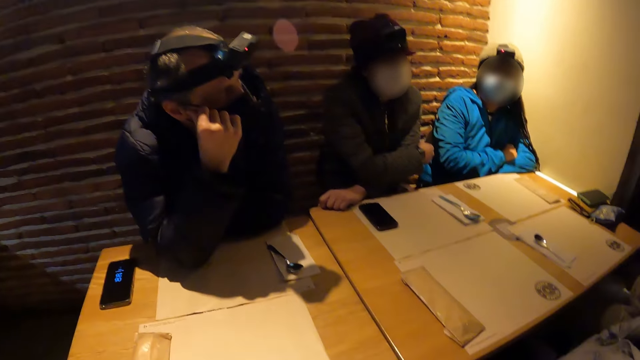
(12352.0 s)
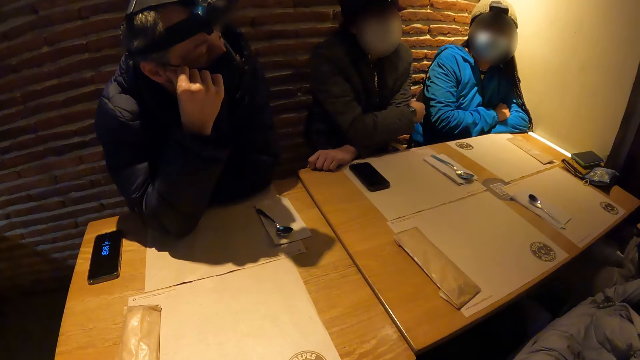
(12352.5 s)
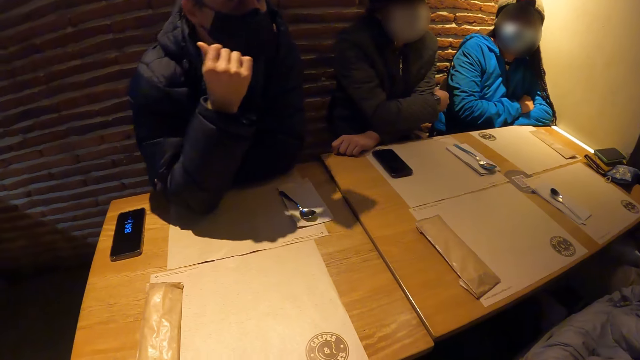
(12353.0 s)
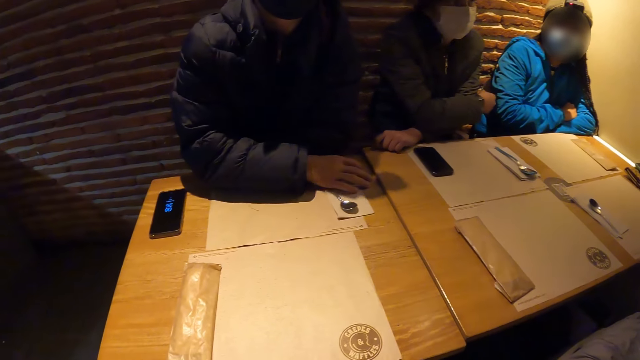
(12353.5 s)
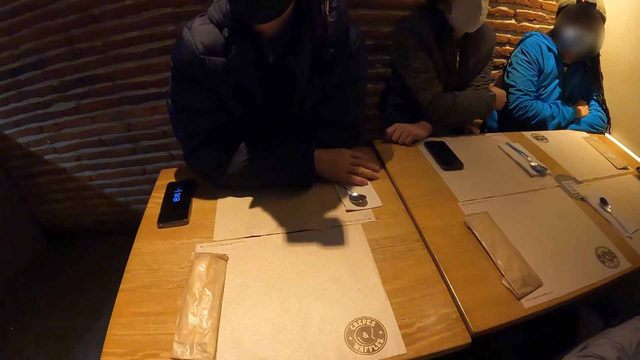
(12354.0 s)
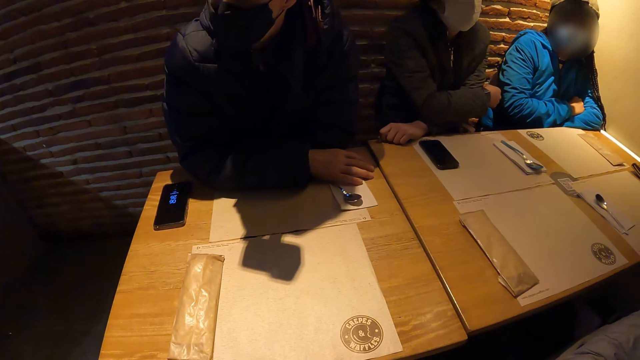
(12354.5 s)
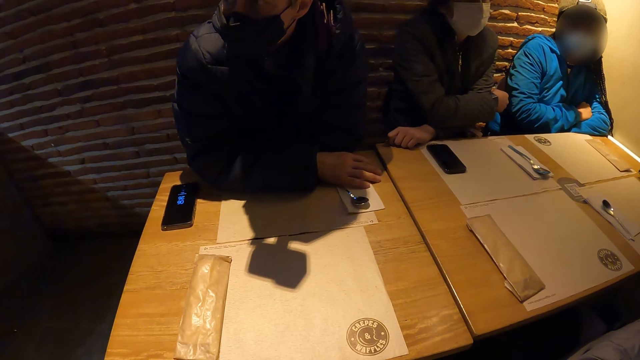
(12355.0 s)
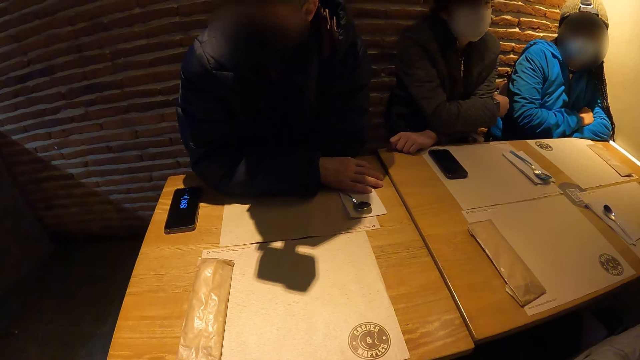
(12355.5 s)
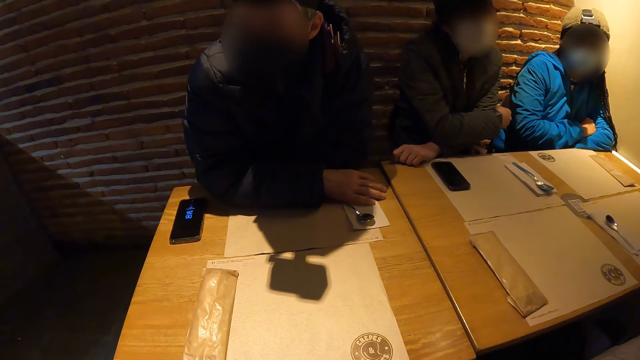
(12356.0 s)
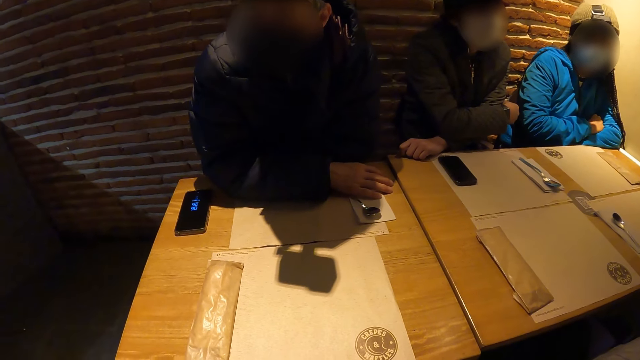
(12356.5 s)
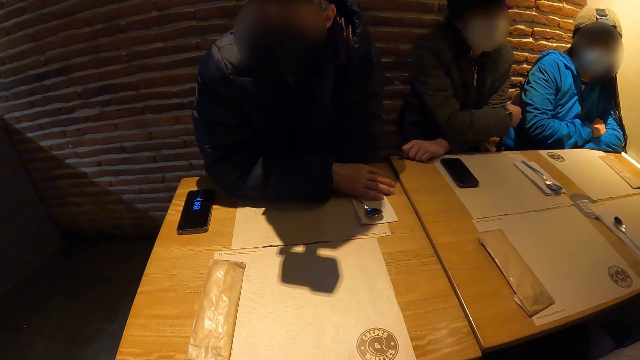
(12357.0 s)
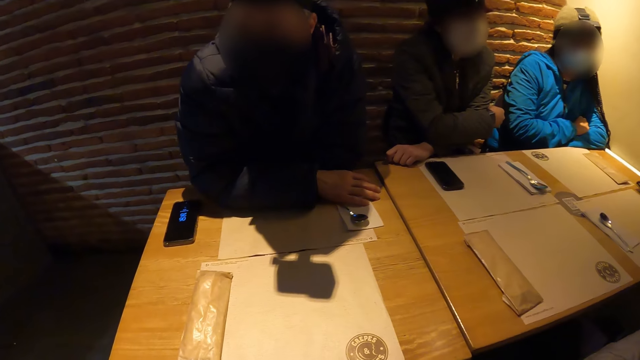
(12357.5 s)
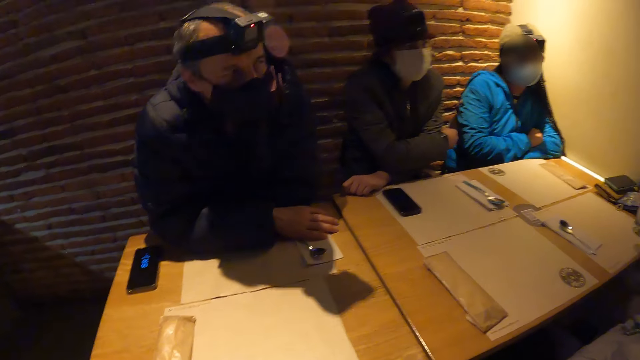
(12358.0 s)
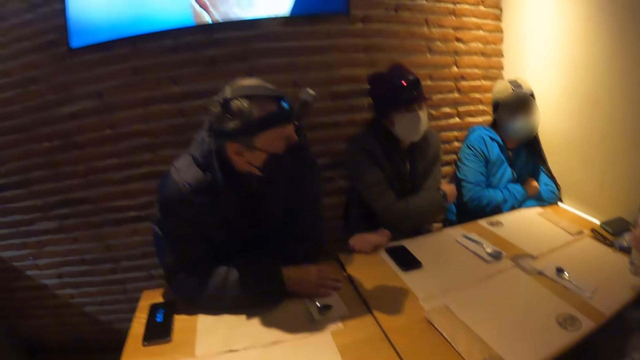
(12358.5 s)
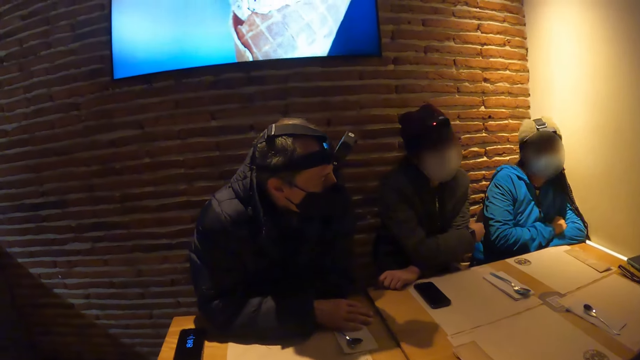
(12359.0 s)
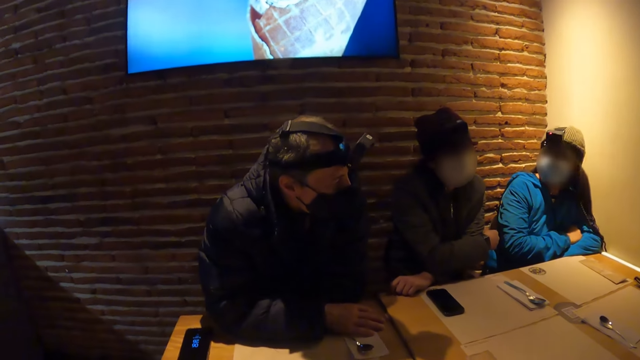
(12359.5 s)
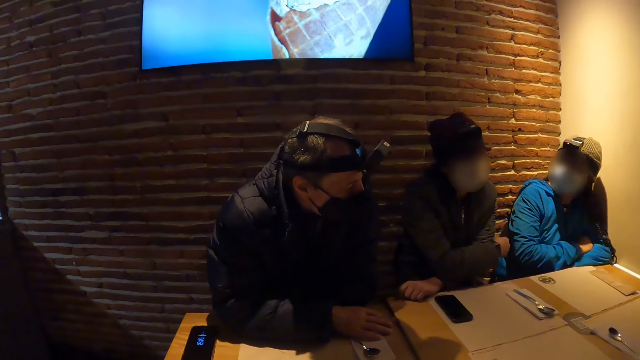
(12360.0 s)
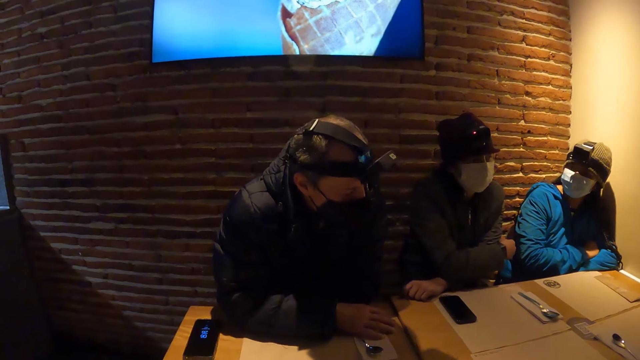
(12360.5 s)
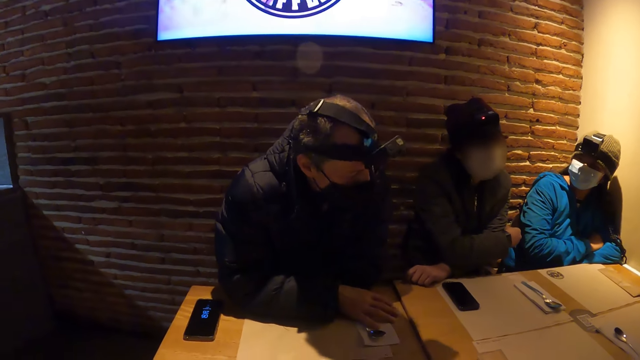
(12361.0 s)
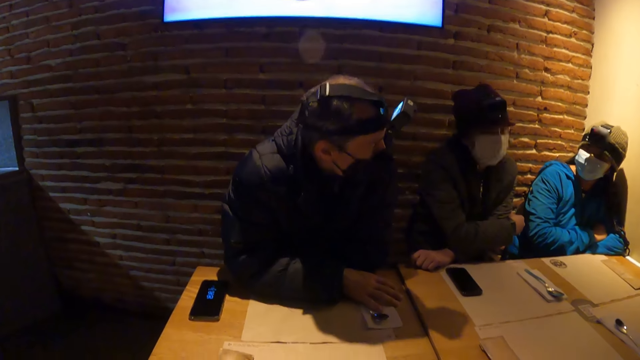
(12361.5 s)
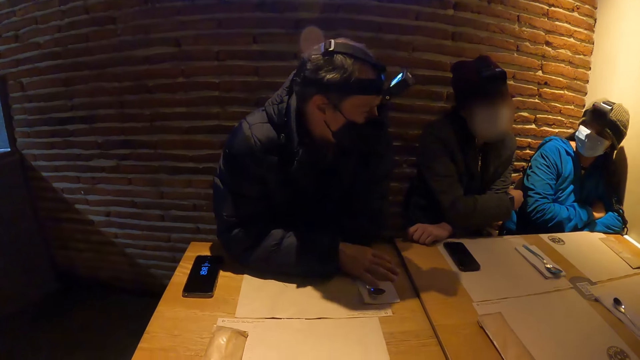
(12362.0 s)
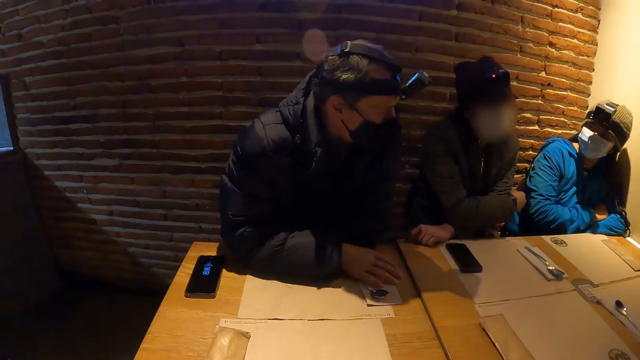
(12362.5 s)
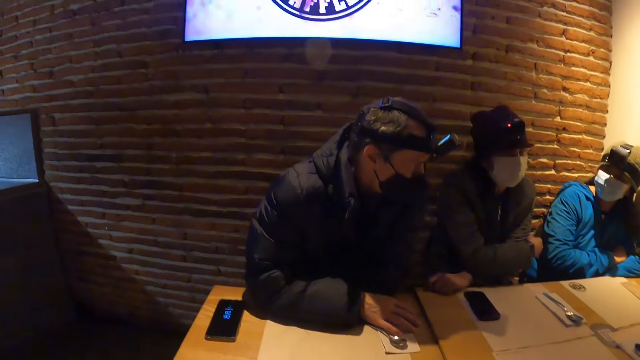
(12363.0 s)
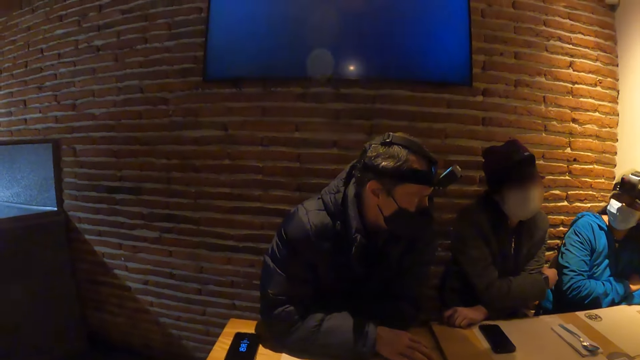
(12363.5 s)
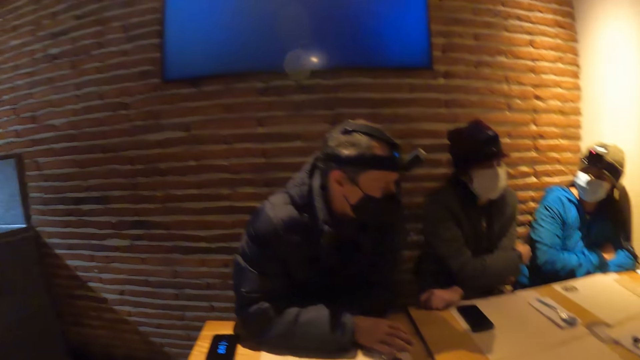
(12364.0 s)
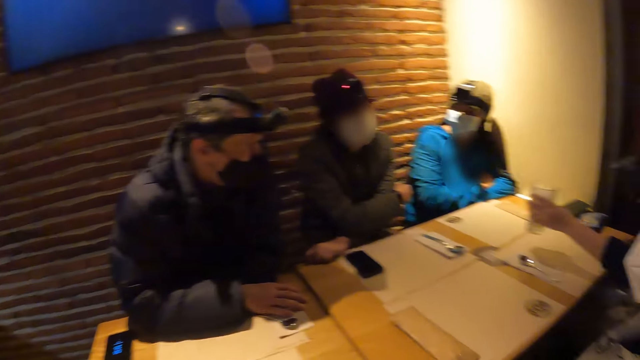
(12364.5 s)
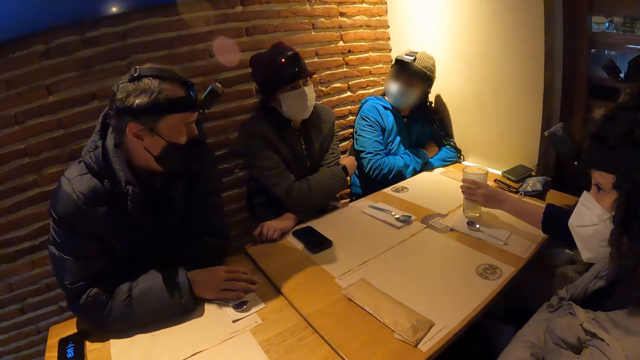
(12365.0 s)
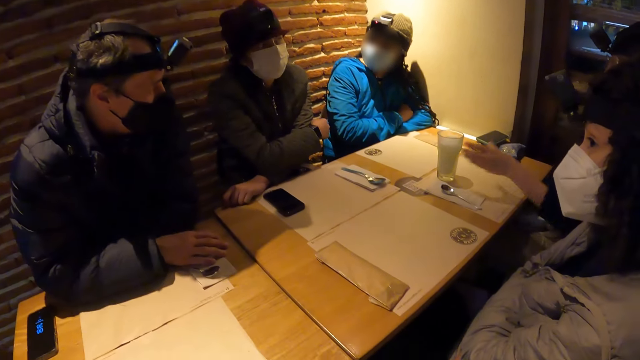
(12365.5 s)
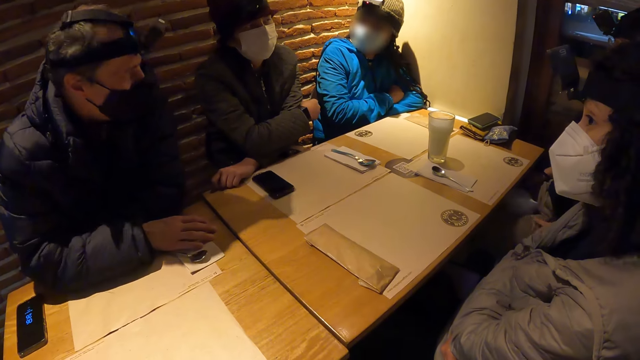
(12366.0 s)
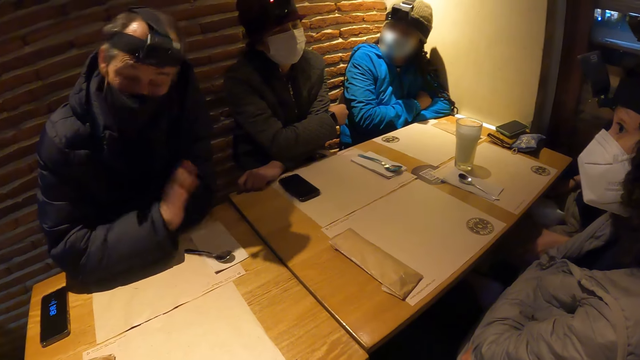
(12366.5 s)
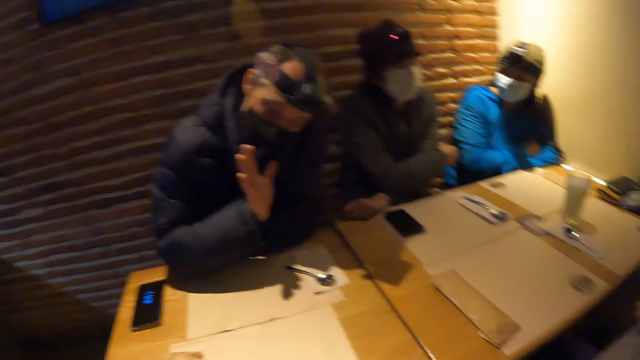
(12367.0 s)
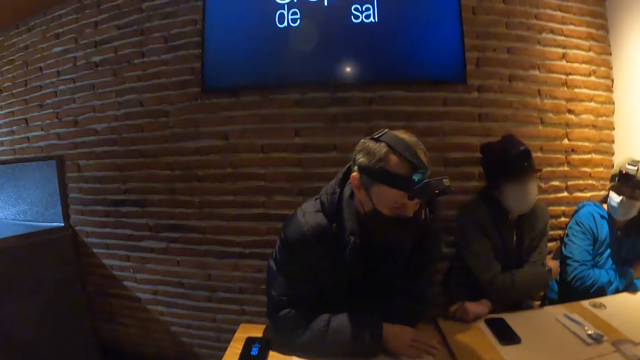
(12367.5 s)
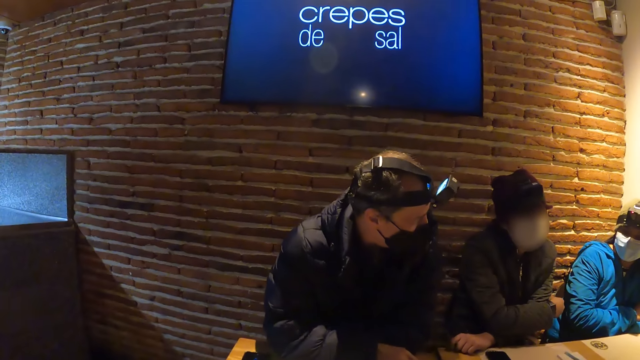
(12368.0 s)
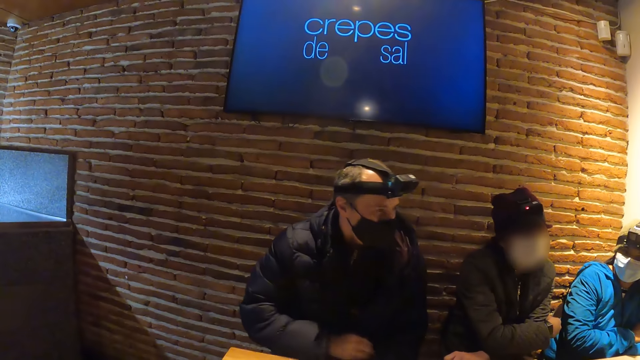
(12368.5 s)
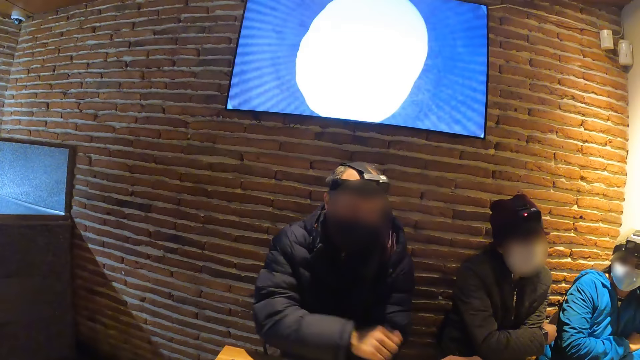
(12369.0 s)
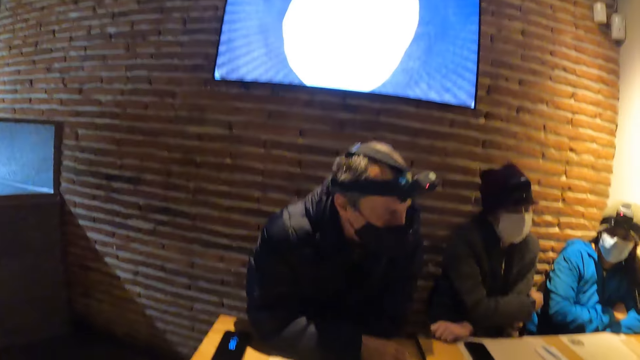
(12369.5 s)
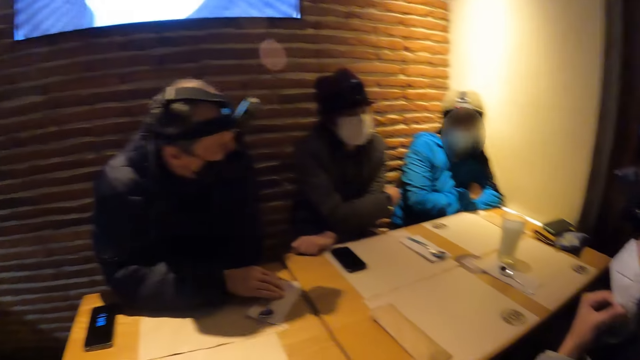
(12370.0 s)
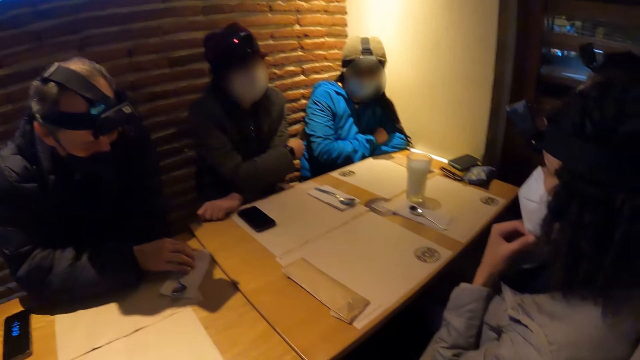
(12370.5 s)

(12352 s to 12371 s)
The man places his right hand on the table in the restaurant. The woman places the glass cup of beer on the table in the restaurant with her left hand.

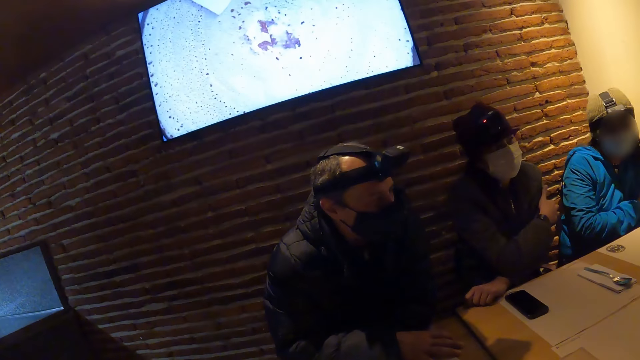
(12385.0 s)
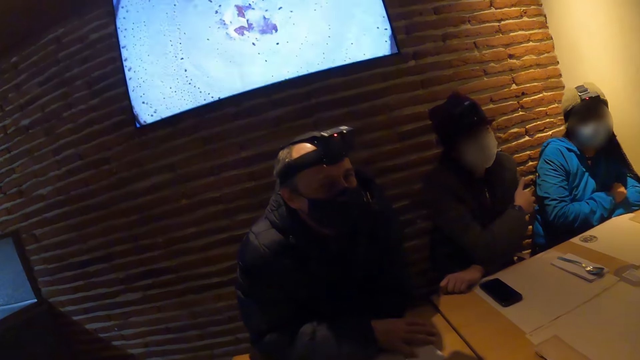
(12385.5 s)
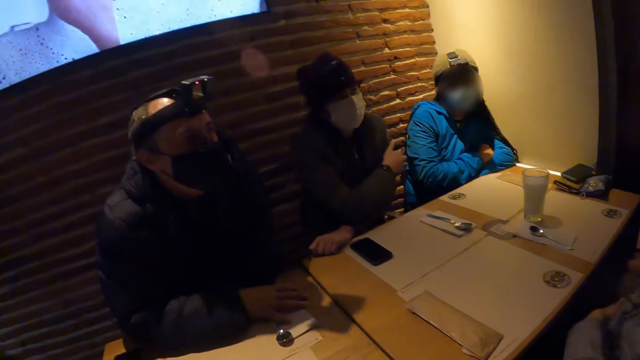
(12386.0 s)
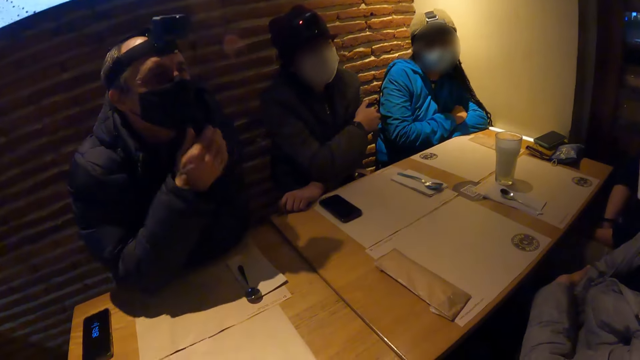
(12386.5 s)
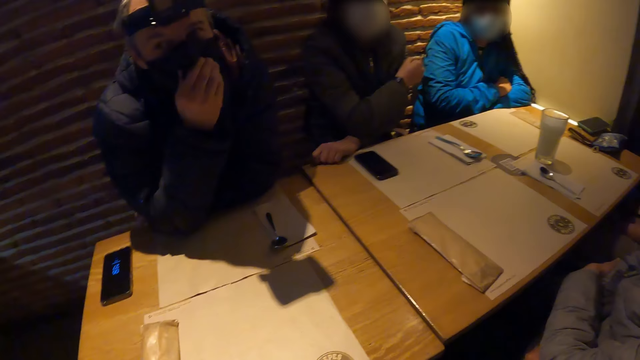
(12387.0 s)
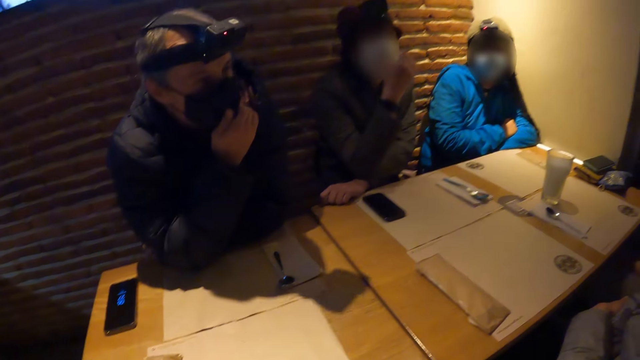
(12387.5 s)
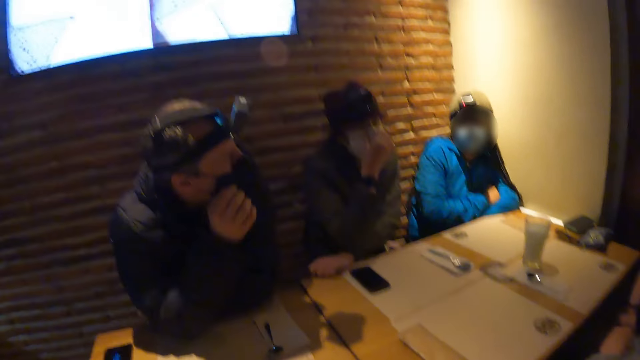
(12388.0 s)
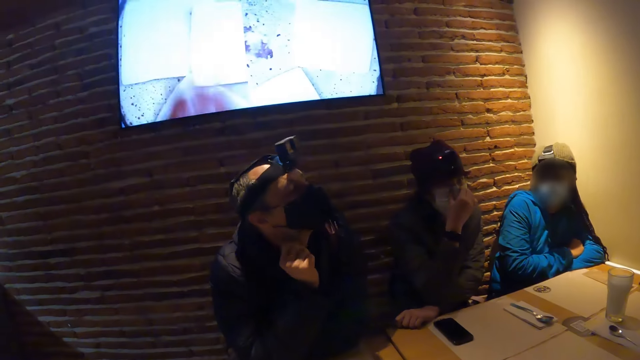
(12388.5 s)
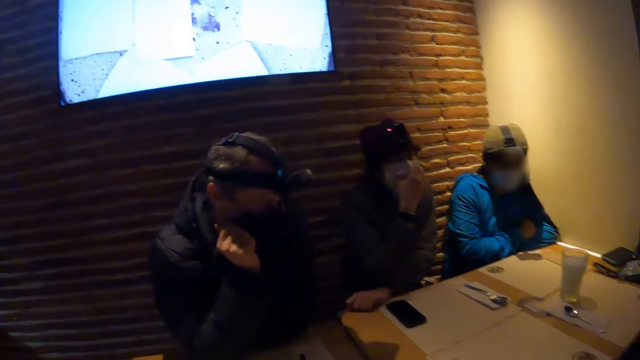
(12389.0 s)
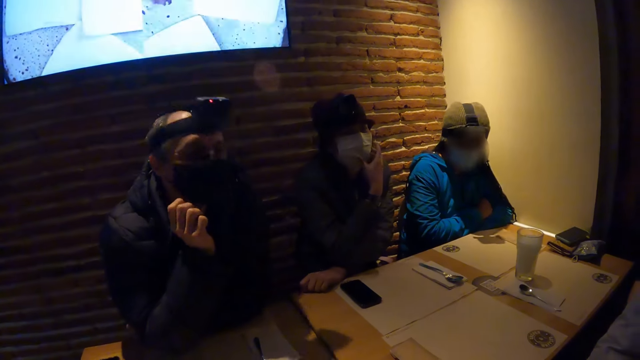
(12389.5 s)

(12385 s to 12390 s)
The man places his right hand on his face. The woman places her right hand on her face.
